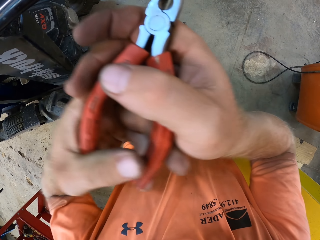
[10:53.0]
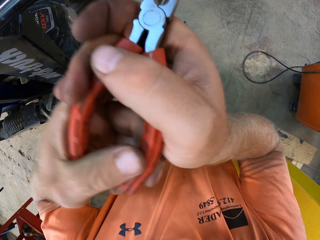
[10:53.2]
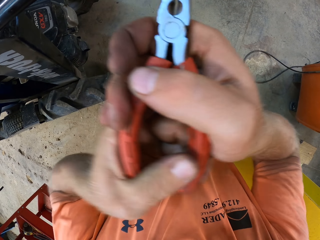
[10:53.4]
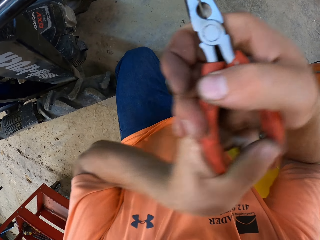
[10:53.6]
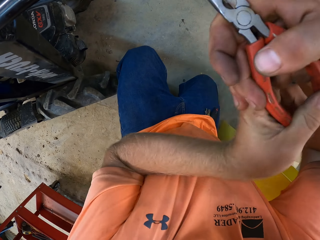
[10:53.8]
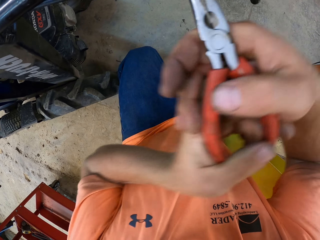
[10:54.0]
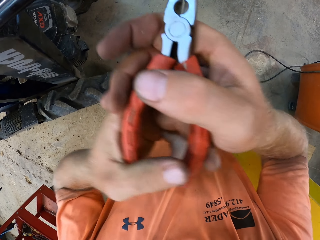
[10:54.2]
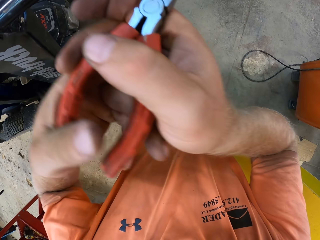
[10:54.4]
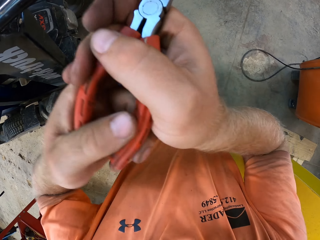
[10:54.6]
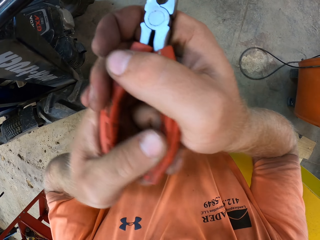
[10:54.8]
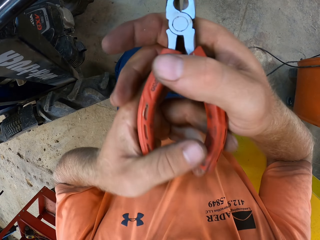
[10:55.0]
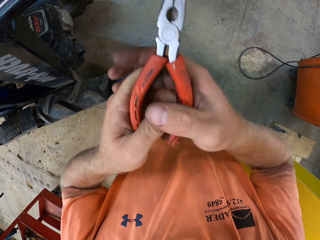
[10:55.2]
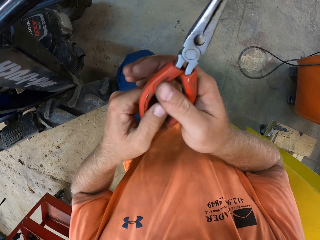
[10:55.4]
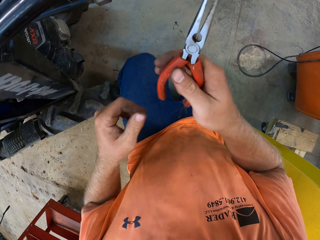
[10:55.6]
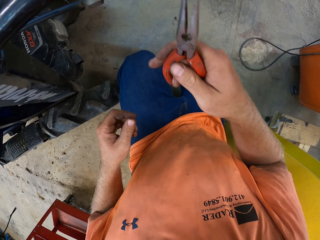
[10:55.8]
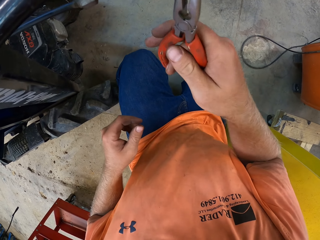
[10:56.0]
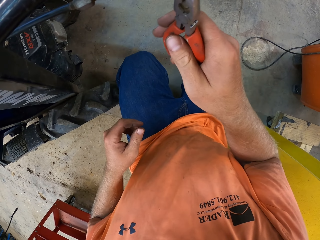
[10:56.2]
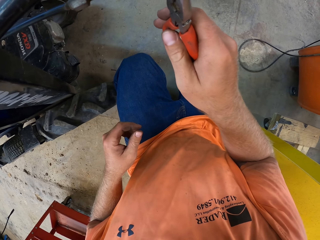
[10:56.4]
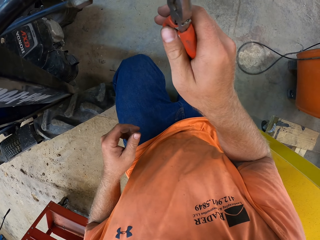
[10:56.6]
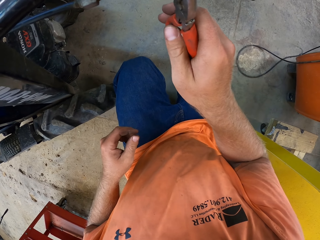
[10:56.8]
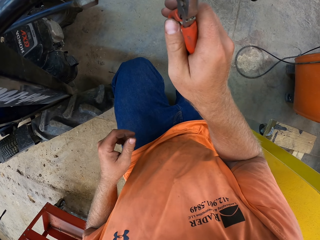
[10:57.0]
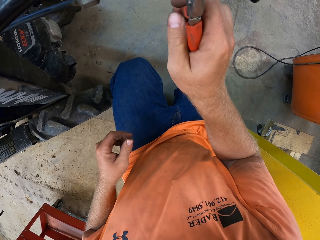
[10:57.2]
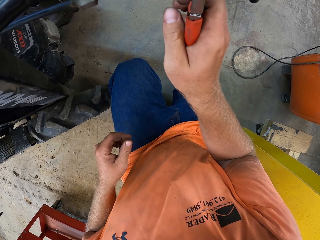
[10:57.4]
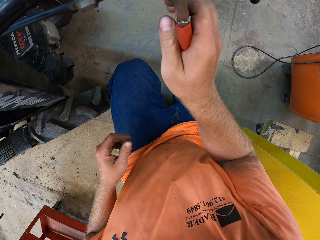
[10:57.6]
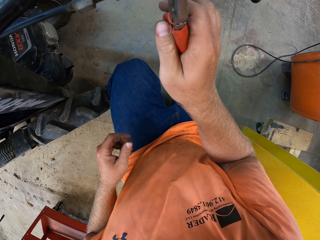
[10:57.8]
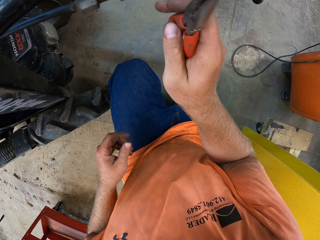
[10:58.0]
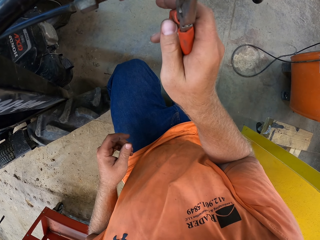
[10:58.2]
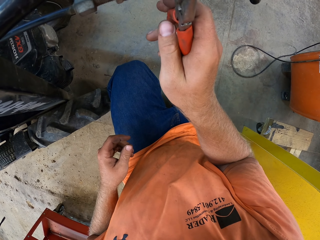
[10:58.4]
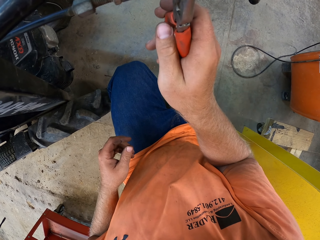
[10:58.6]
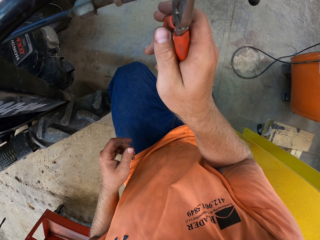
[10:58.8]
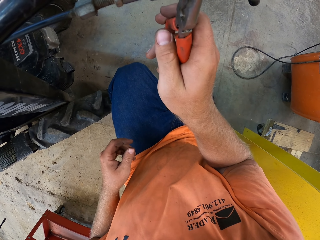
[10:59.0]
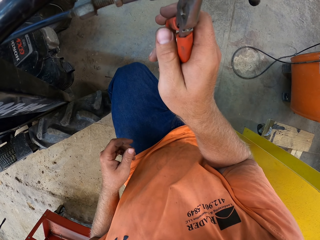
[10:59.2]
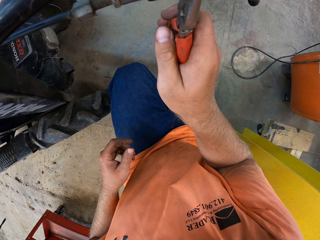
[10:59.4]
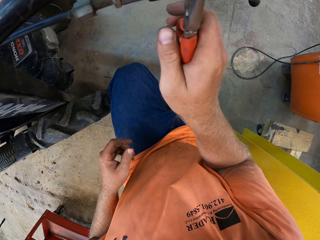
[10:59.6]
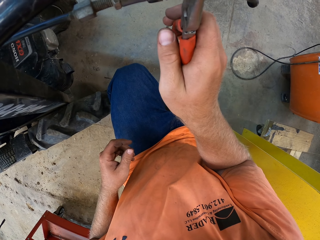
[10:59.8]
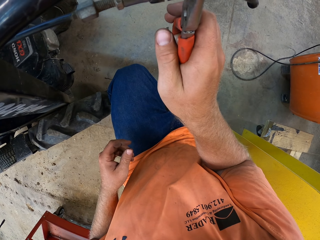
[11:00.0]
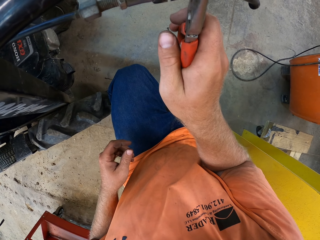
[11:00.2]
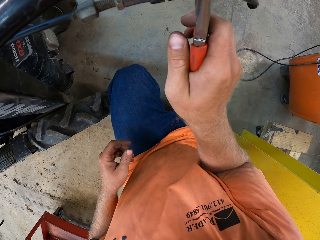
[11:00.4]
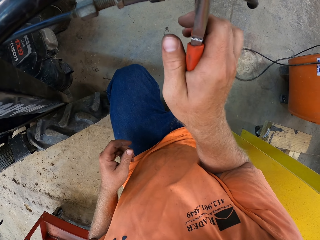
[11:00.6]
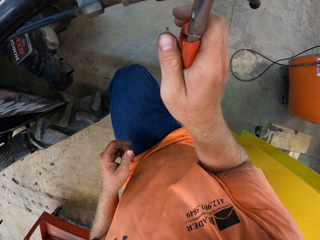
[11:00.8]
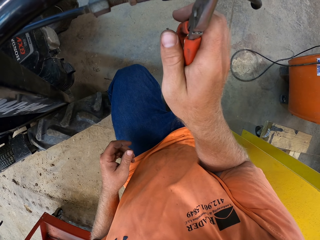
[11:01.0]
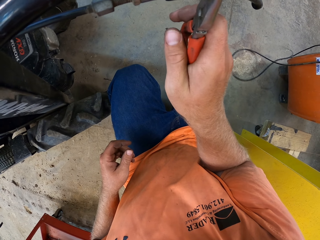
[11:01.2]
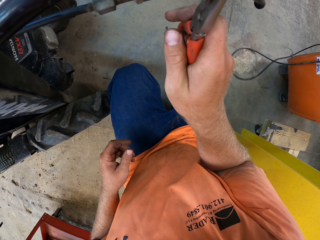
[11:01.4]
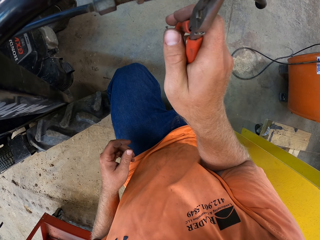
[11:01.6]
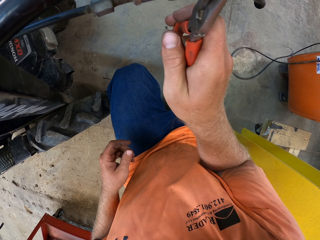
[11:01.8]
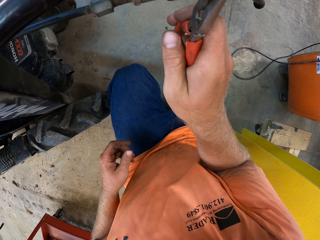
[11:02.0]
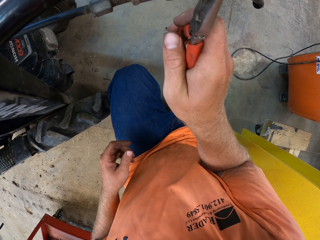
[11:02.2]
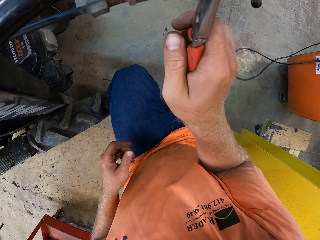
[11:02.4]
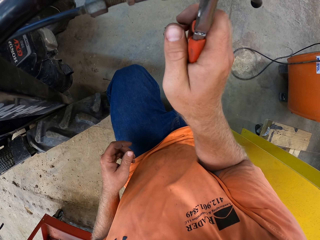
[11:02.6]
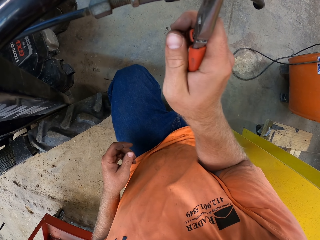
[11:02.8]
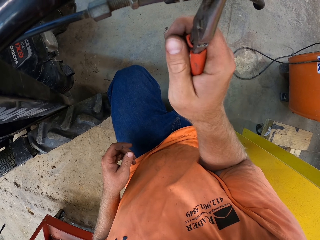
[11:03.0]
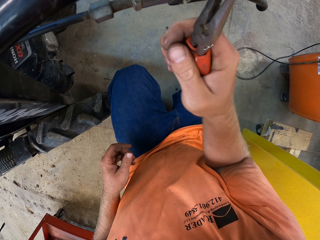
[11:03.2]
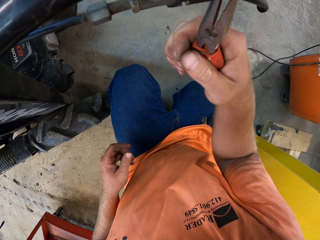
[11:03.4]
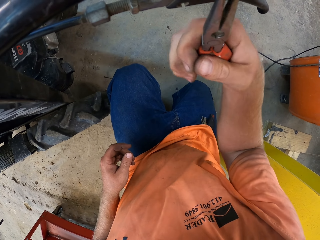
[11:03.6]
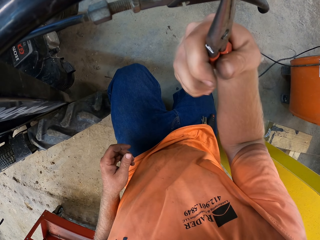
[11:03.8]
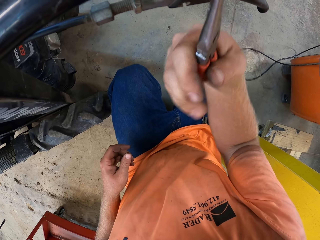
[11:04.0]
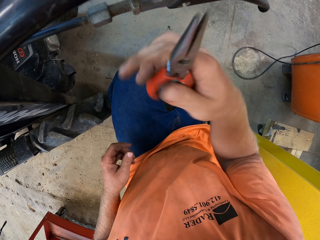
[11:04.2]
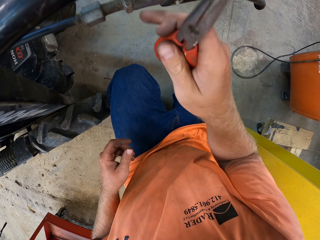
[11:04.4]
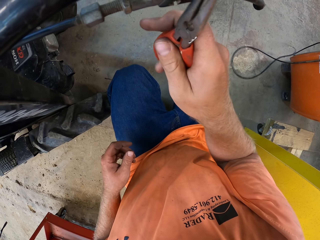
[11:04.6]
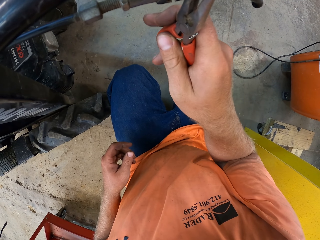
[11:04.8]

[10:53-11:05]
The camera wearer screws the bolt on the handle of the lawn mower with the plier in his right hand.

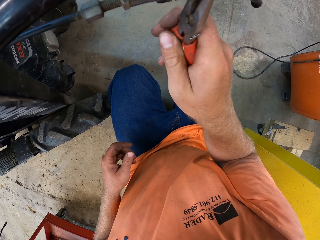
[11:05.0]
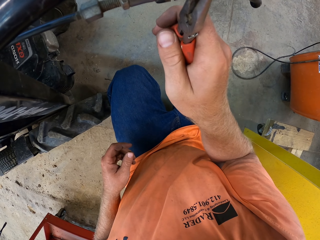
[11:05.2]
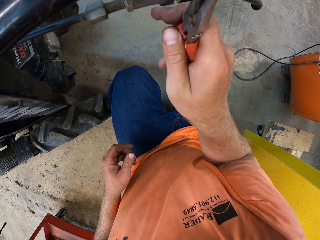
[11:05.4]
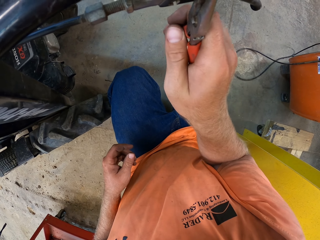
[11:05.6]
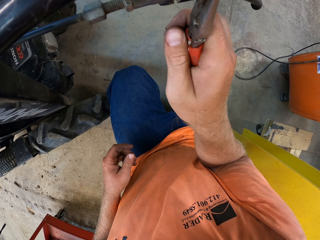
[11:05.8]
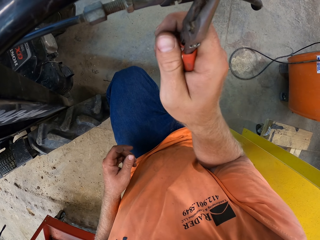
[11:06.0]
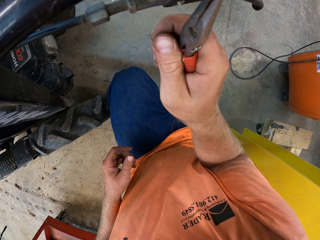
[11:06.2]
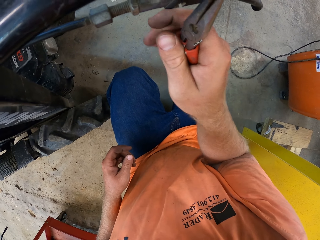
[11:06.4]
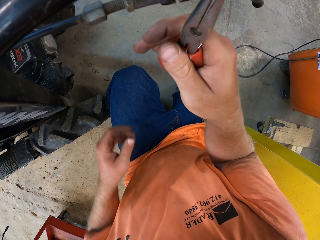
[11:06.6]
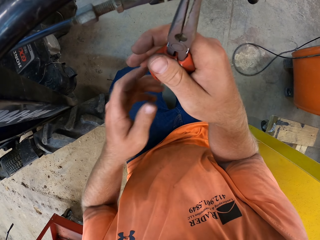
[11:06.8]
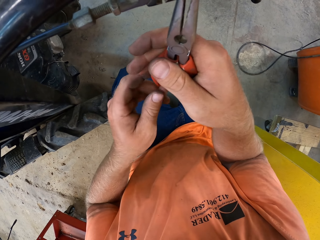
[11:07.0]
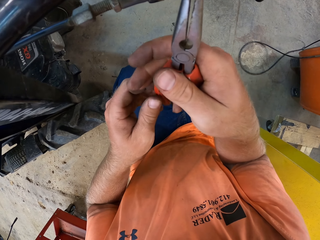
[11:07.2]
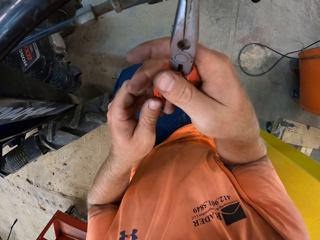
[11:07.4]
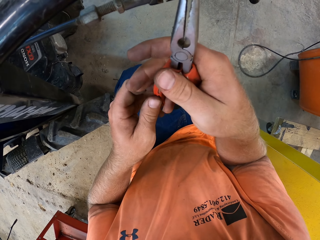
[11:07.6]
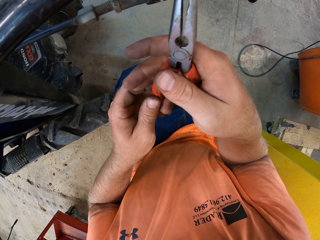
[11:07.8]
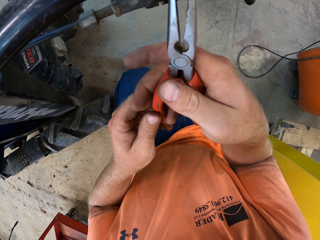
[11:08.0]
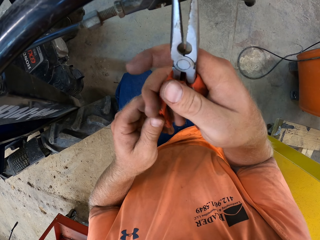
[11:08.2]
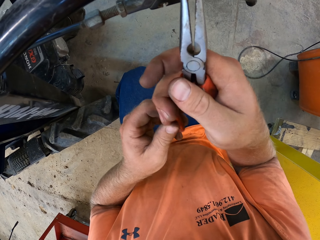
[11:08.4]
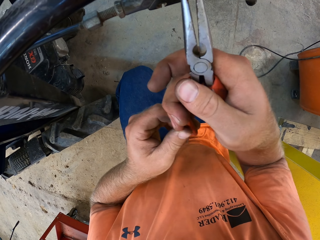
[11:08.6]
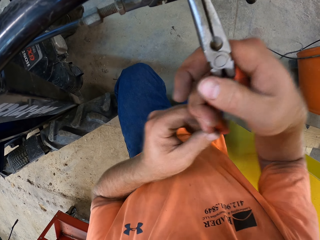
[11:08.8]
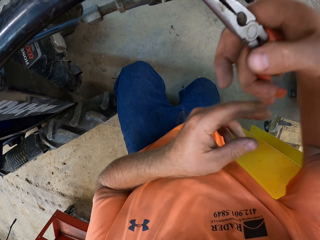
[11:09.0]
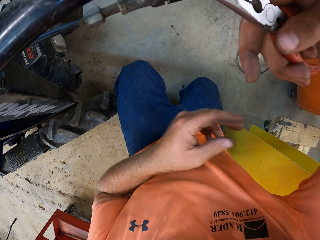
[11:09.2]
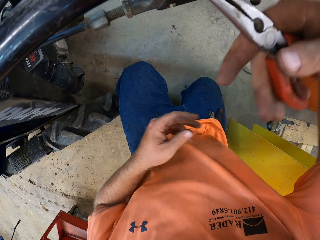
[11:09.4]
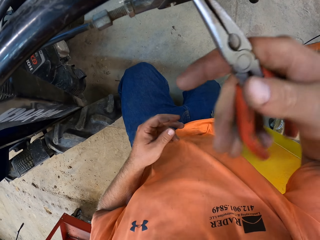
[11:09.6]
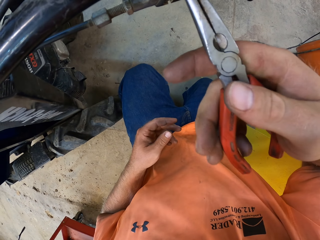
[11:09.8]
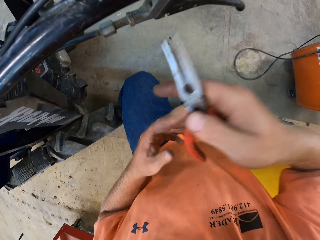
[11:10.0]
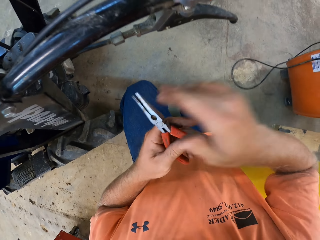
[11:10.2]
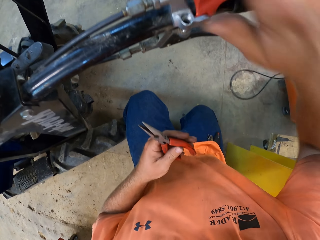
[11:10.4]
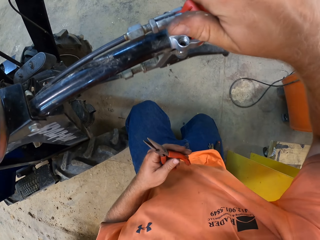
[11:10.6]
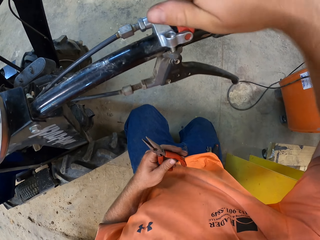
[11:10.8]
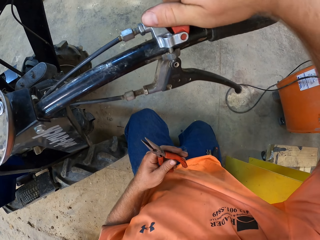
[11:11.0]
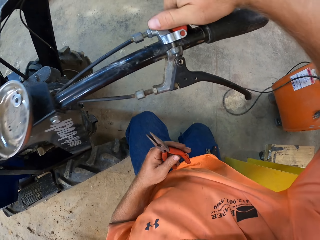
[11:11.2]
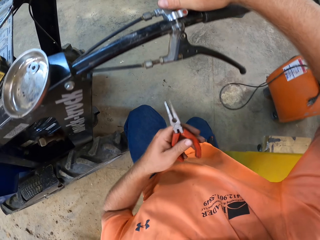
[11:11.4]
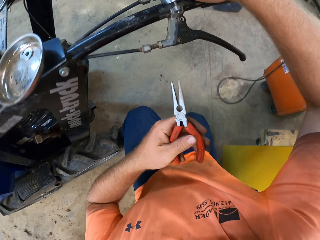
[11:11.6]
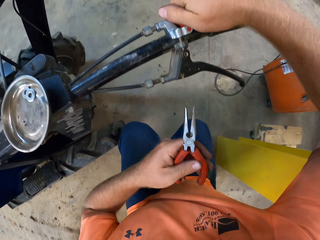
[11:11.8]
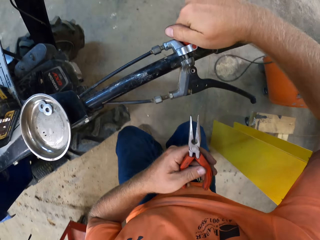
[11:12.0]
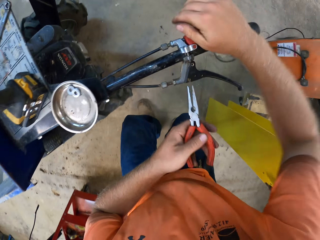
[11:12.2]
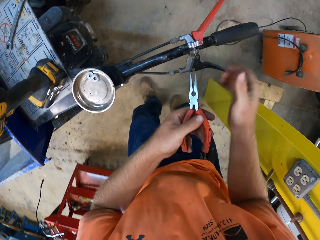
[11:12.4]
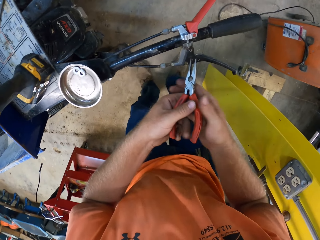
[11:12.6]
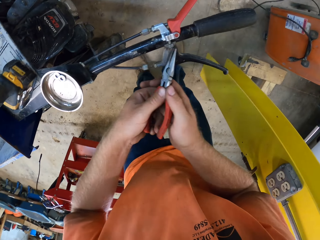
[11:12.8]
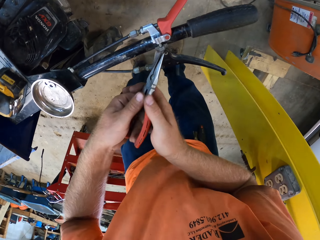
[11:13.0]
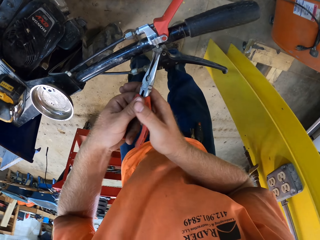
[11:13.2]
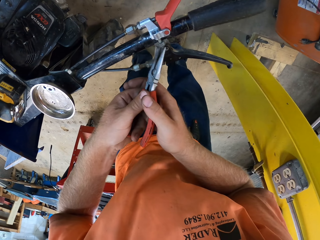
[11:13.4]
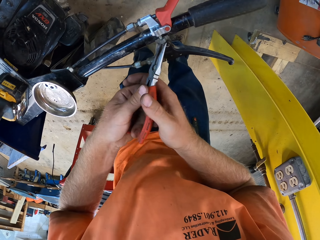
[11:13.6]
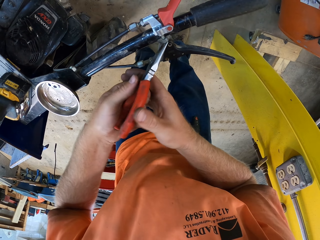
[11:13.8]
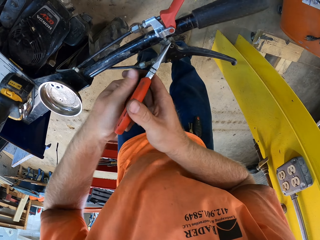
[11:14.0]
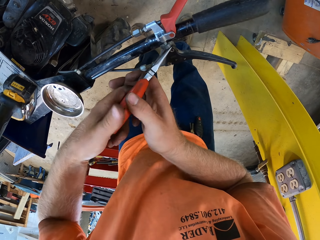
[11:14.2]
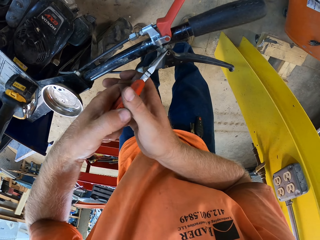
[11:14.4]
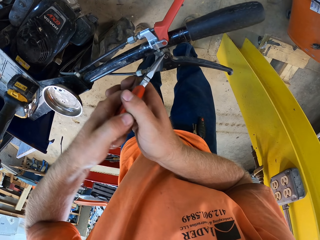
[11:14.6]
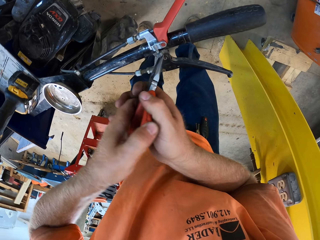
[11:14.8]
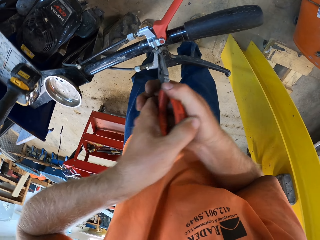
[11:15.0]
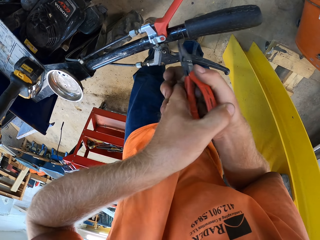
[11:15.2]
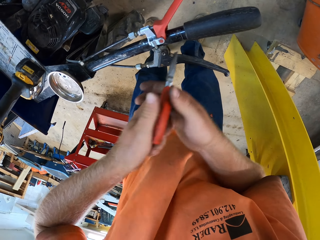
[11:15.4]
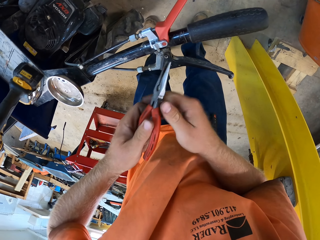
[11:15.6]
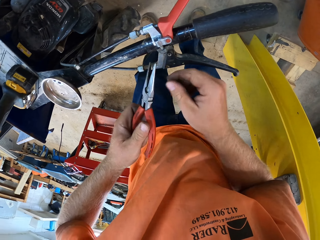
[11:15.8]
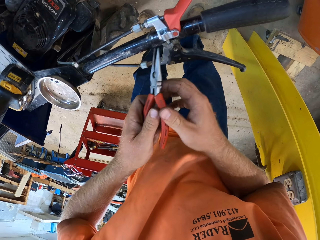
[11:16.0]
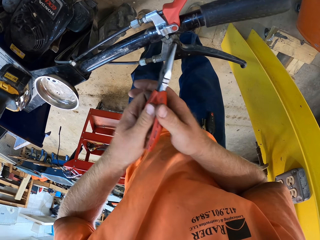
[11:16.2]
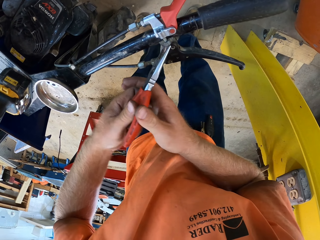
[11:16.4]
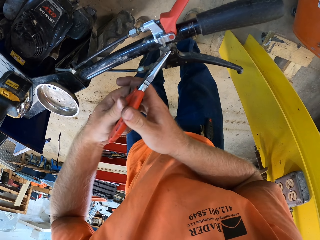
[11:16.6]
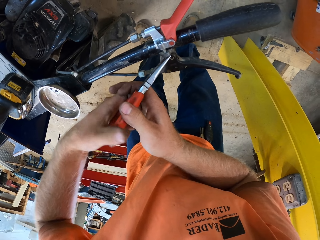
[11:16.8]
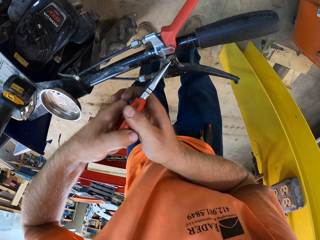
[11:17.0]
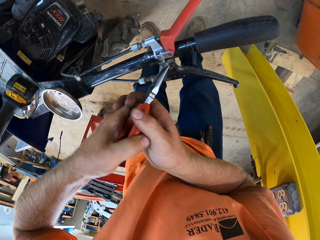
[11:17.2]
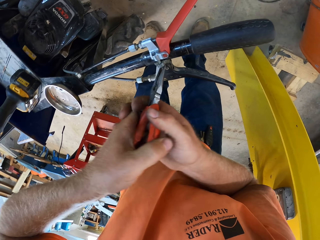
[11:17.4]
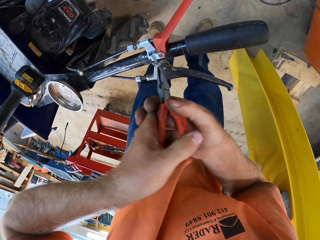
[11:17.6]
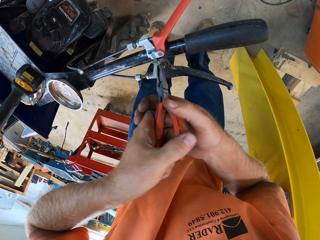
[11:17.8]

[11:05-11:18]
The camera wearer screws the bolt on the handle of the lawn mower with the plier in both hands. He screws the bolt on the handle of the lawn mower with the plier in his right hand. He adjusts the handle of the lawn mower with his right hand. He holds the hand bar. He screws the bolt on the handle of the lawn mower with the plier in both hands. He tightens a nut.
